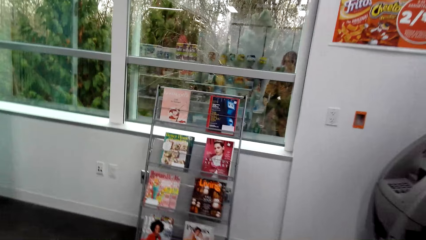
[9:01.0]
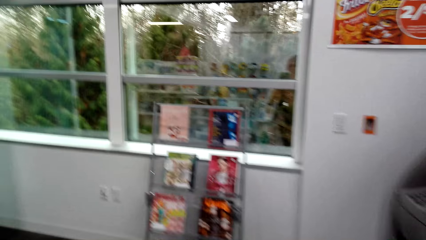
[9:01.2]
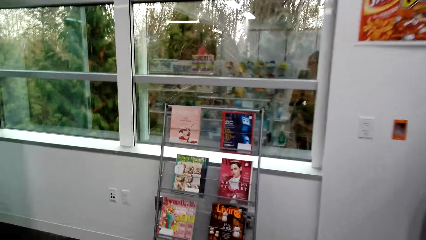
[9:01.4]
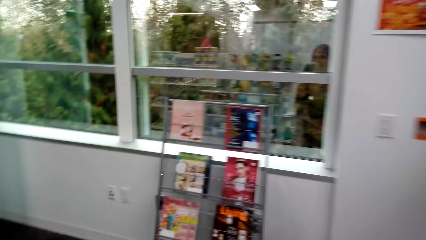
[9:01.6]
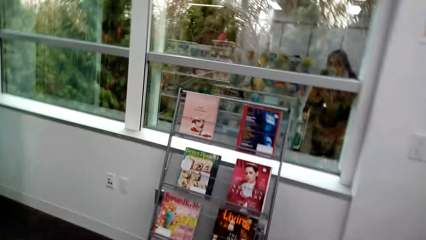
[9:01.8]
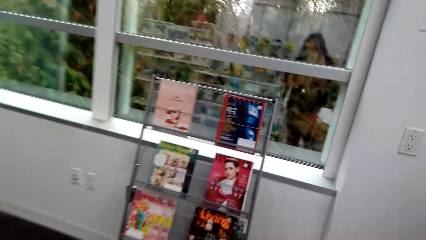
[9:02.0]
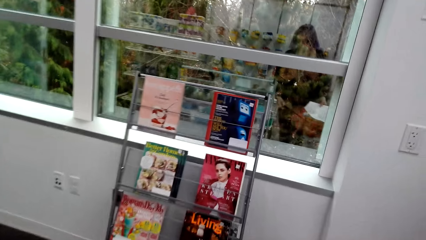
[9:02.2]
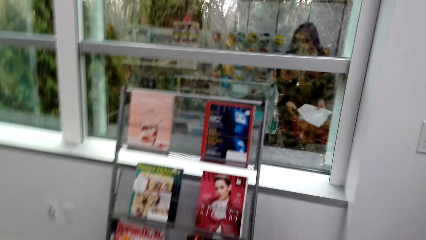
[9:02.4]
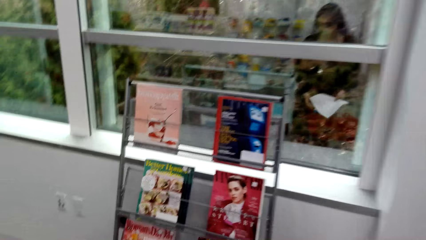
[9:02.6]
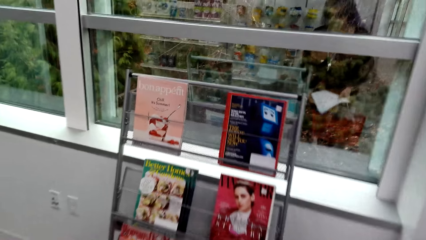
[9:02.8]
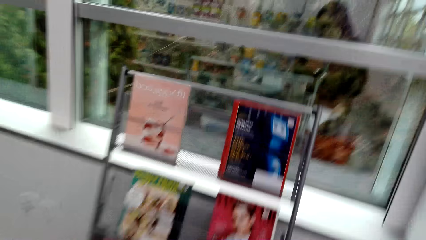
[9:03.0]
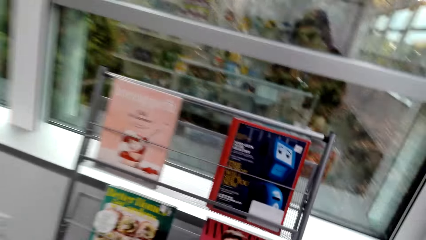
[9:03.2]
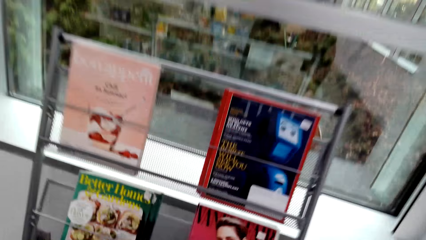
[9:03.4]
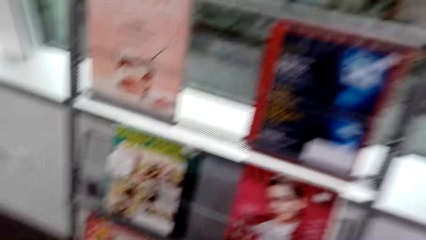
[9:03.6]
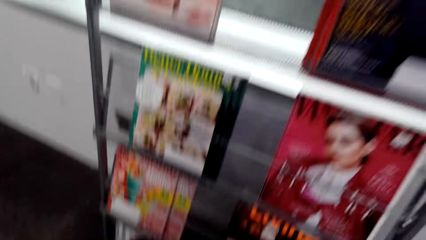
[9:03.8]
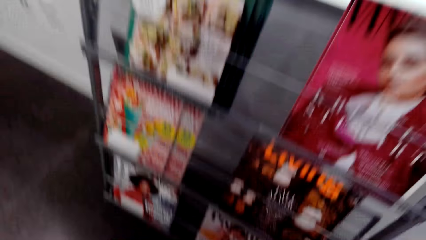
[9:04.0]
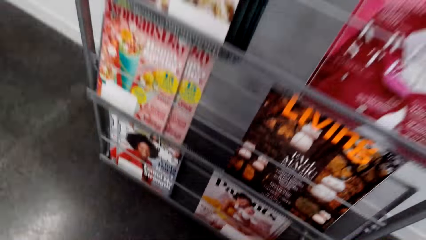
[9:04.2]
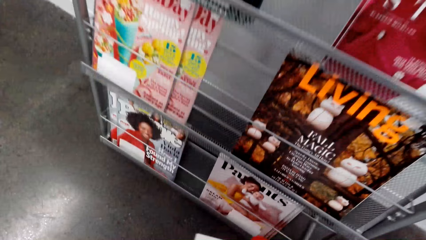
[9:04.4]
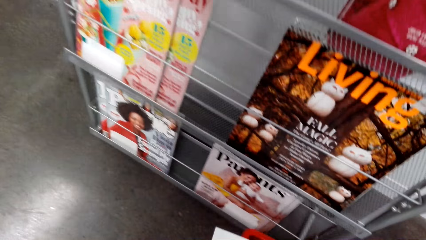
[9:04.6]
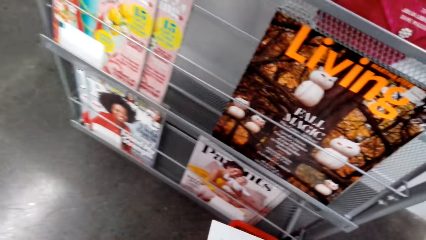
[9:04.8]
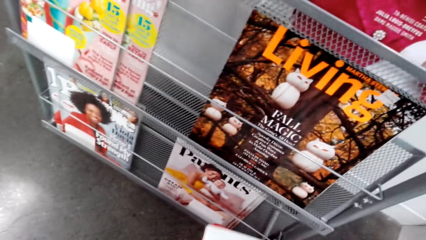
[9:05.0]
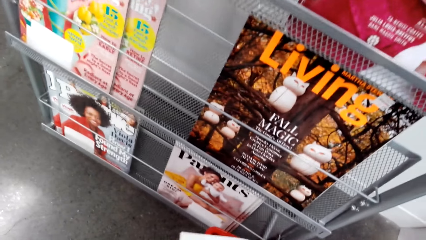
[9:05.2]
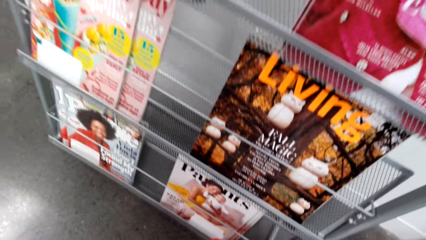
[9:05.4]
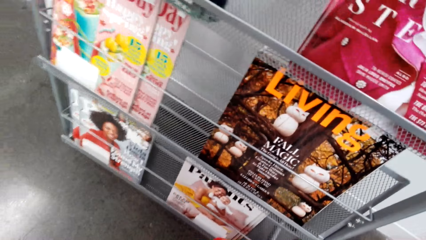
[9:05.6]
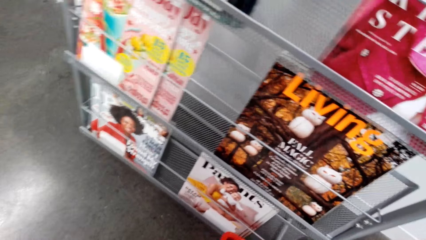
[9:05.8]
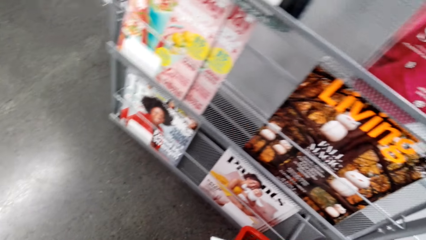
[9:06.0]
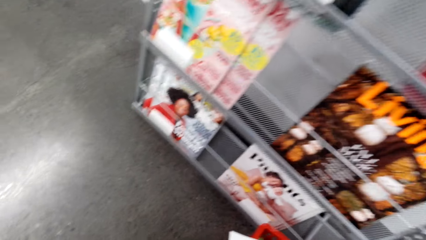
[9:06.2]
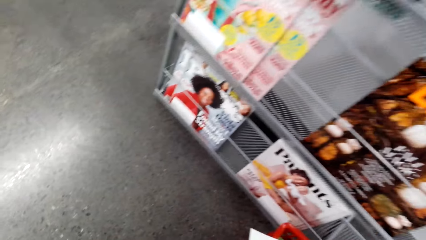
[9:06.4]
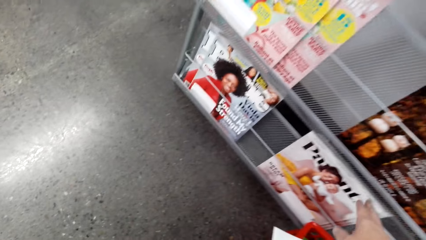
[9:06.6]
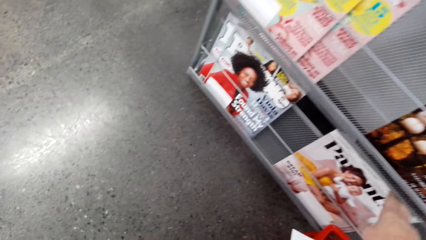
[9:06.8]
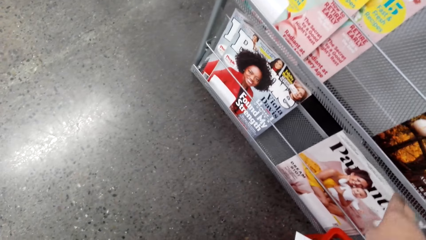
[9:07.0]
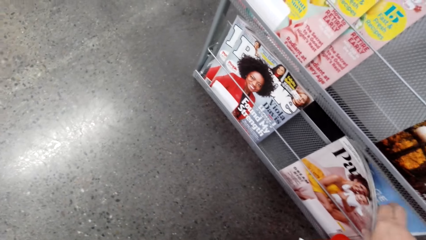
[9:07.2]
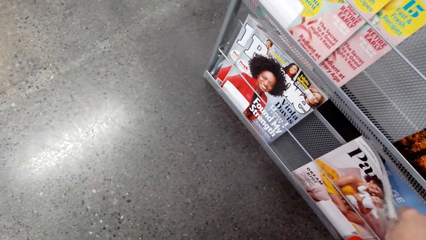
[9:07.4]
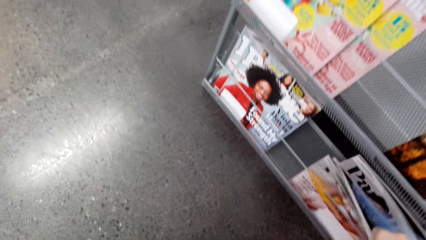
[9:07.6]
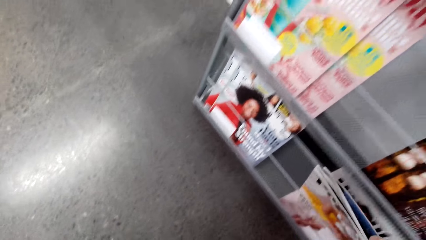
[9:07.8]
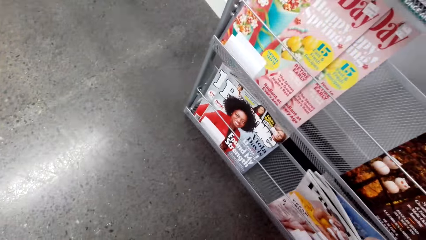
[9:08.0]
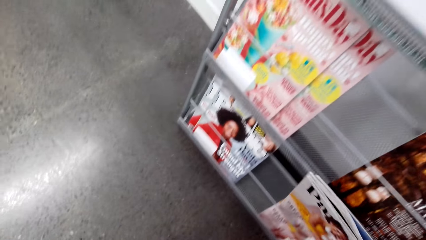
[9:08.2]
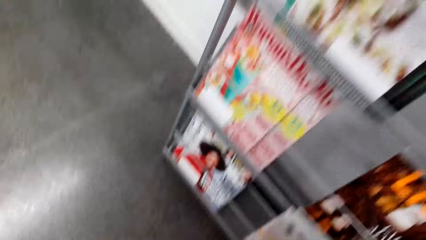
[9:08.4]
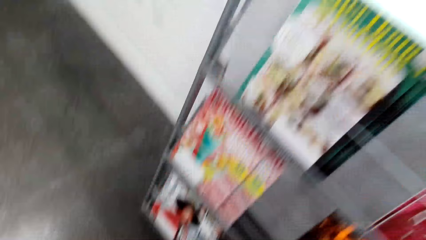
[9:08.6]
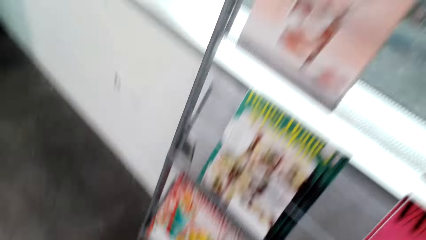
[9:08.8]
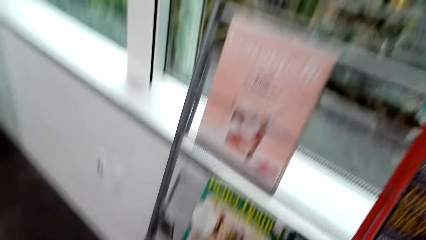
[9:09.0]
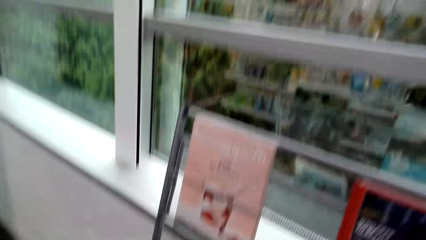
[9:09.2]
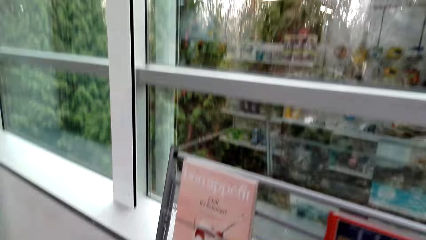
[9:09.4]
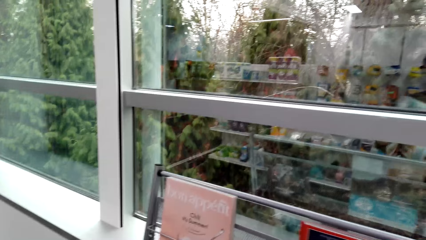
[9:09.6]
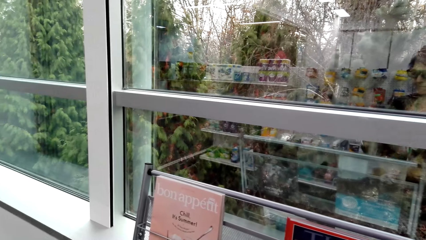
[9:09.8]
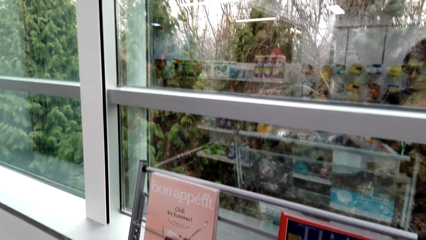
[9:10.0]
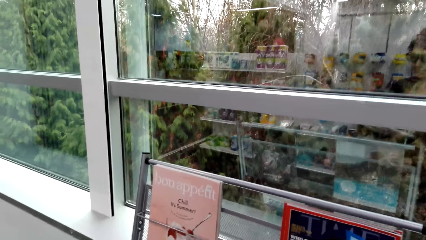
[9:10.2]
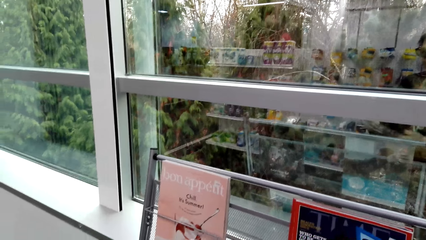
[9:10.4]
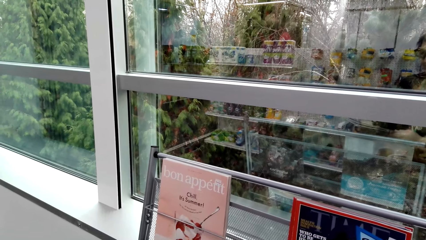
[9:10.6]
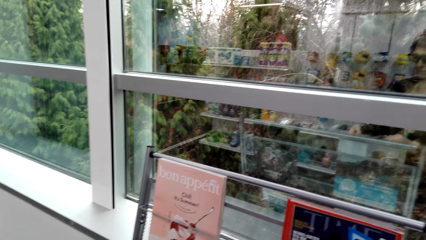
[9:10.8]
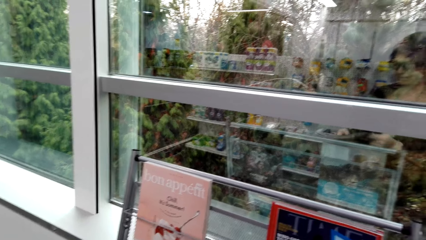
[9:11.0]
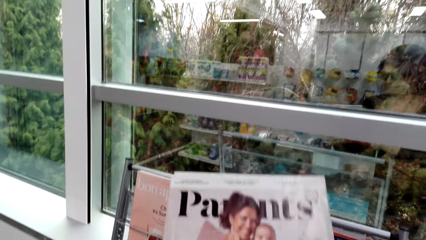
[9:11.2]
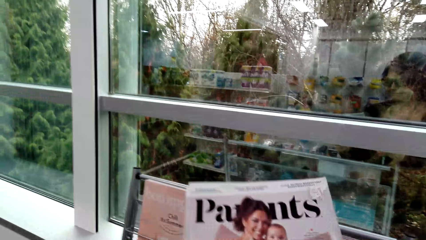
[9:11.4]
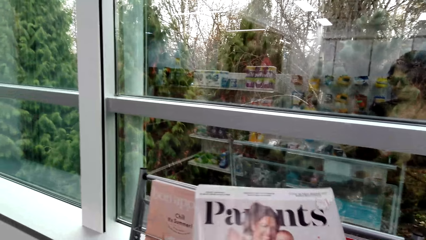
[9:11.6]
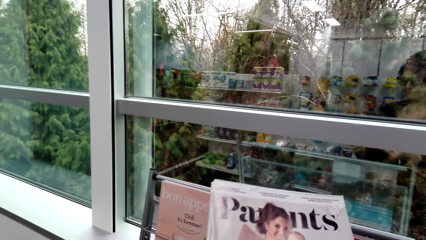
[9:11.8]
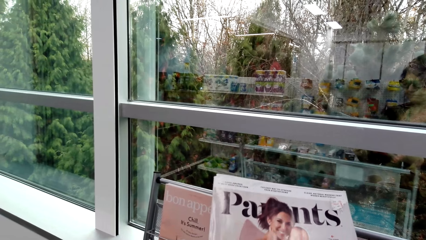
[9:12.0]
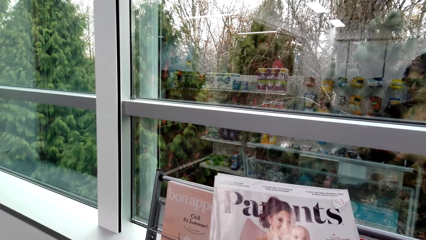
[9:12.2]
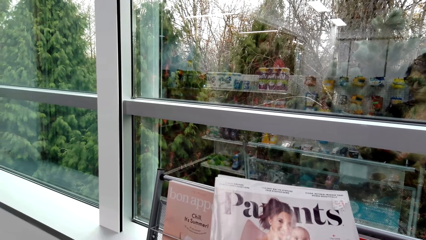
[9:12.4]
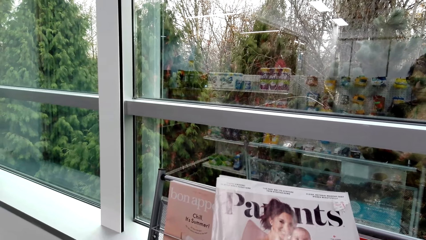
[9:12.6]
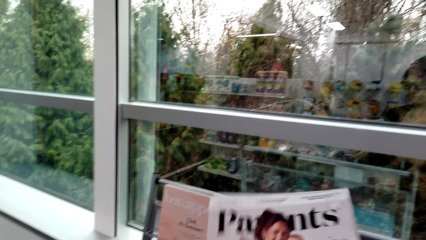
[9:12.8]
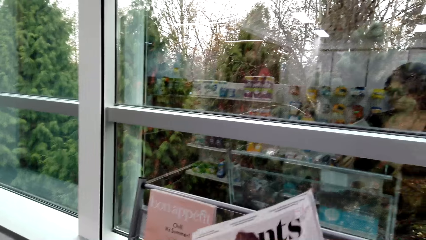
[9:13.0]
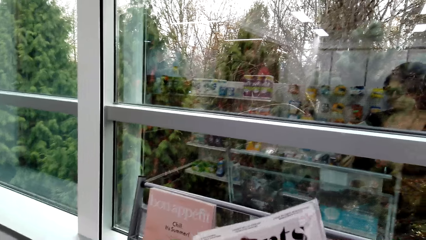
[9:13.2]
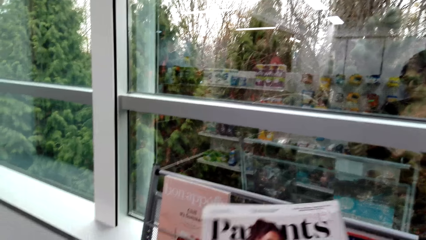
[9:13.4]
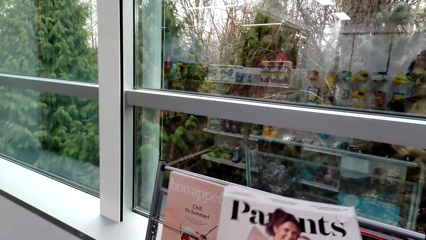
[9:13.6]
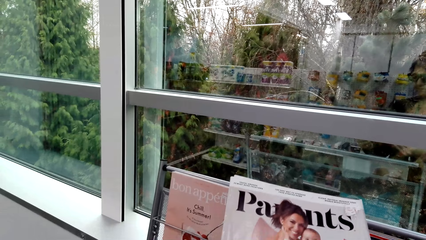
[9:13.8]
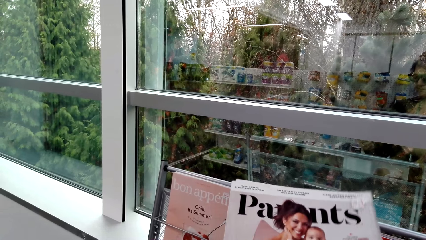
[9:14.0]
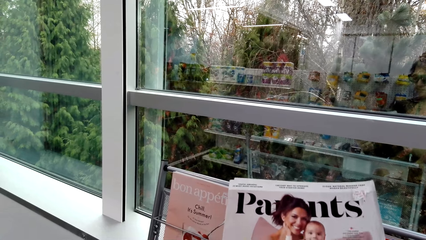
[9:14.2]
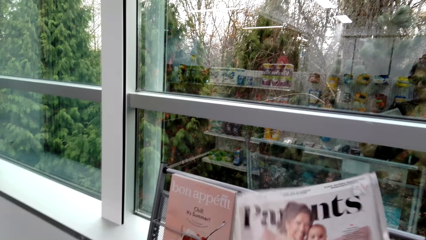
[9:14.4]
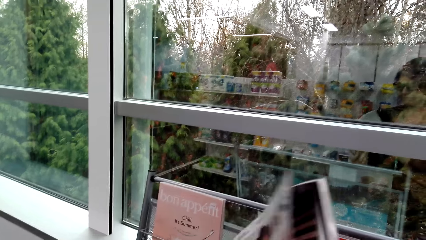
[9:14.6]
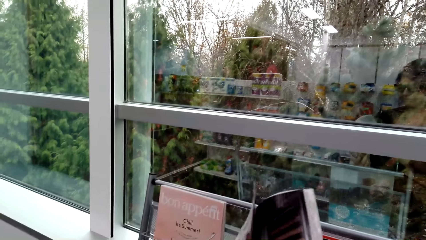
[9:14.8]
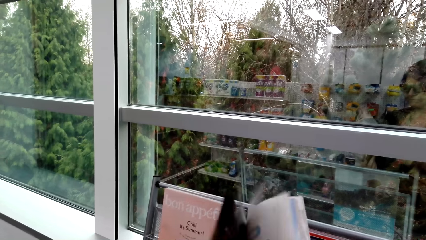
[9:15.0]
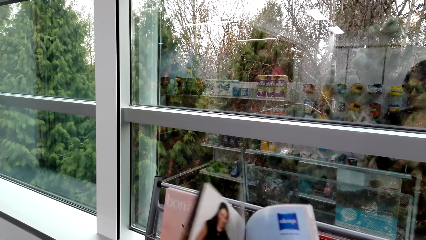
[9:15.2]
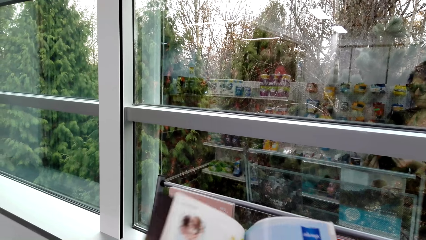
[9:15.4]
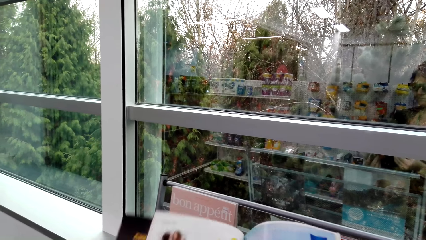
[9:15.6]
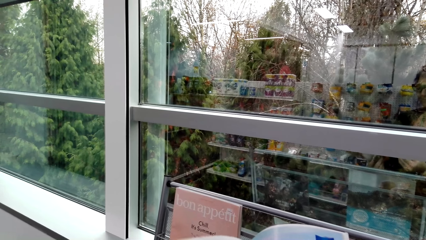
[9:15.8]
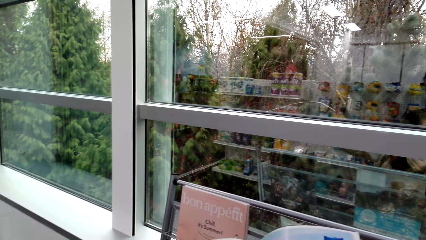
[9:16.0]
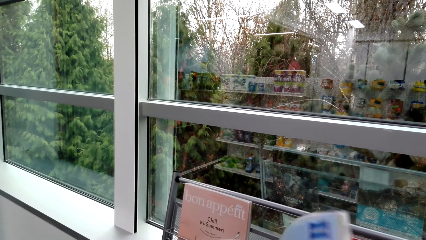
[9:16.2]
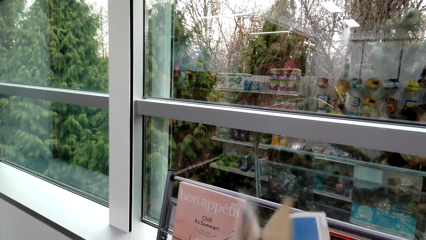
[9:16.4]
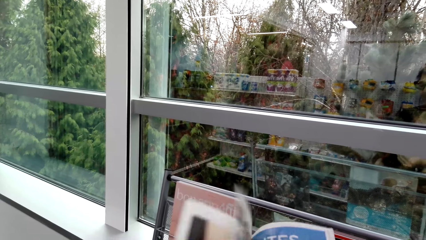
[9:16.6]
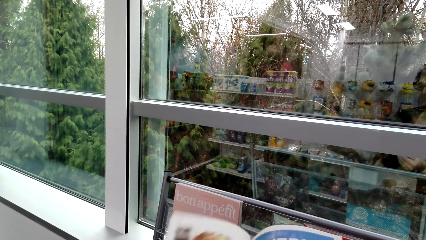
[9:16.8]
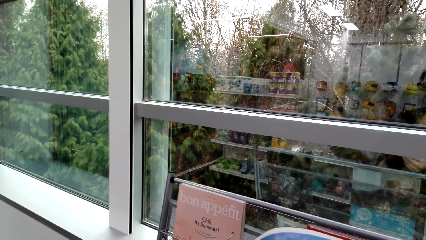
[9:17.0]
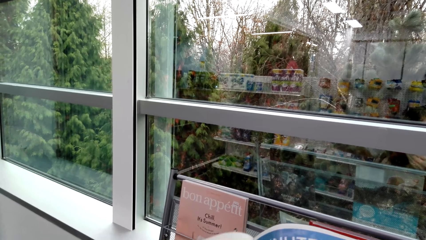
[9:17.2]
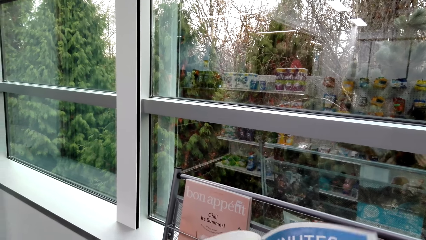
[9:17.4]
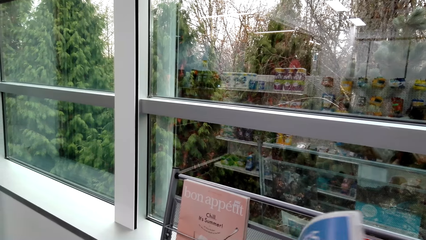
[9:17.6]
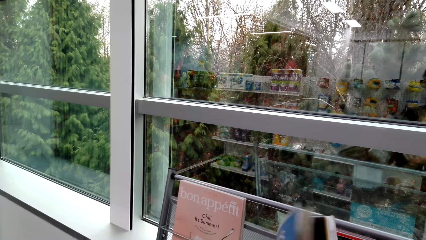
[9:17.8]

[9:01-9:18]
The camera wearer puts the shopping basket on the floor. She picks a book in the book shelf. She holds the book with her hands. She opens the book.
